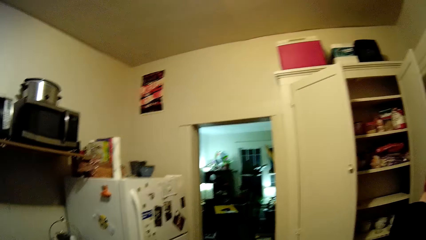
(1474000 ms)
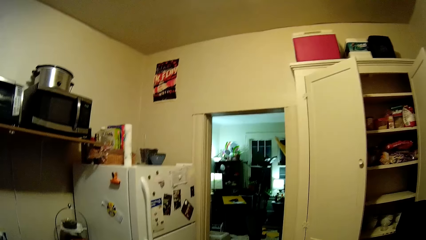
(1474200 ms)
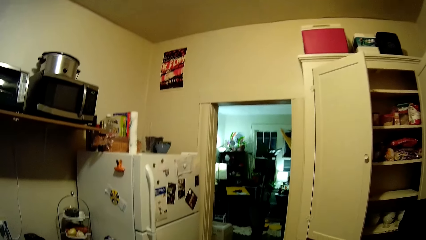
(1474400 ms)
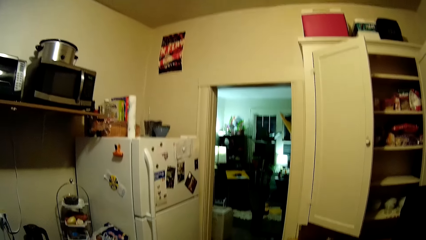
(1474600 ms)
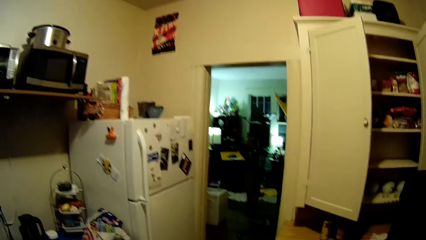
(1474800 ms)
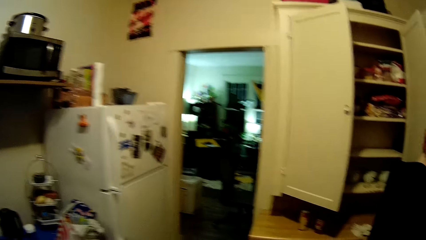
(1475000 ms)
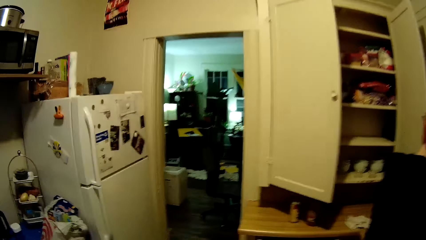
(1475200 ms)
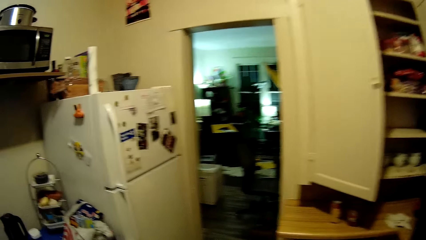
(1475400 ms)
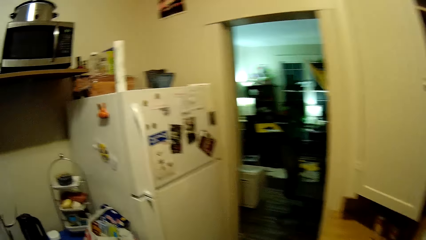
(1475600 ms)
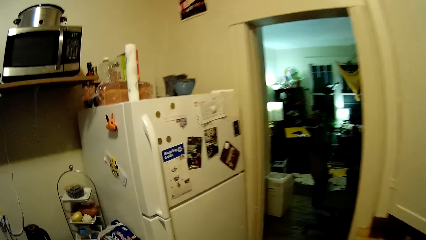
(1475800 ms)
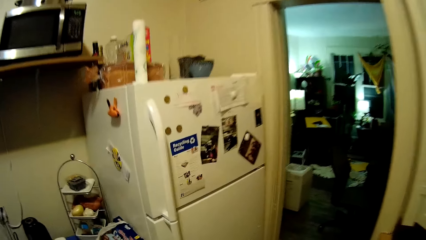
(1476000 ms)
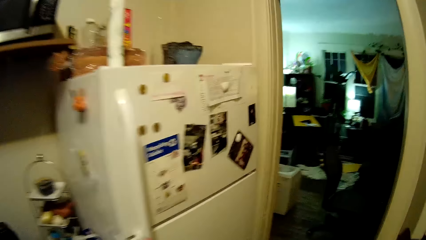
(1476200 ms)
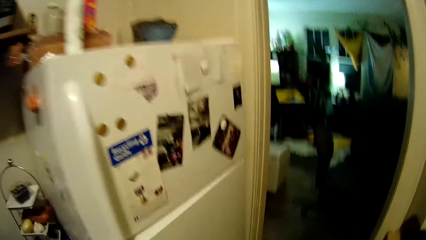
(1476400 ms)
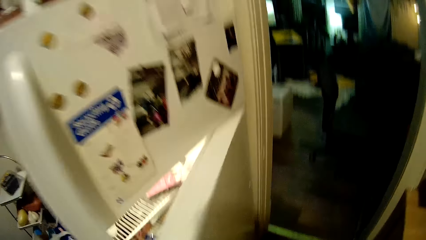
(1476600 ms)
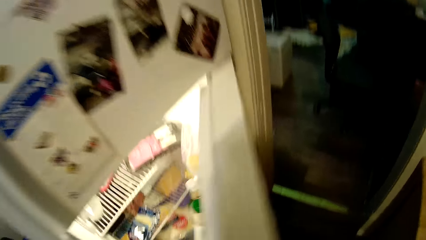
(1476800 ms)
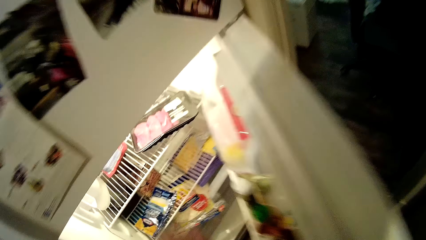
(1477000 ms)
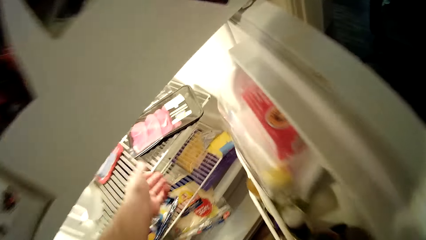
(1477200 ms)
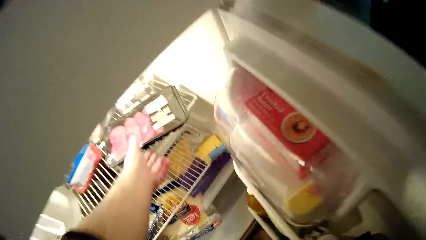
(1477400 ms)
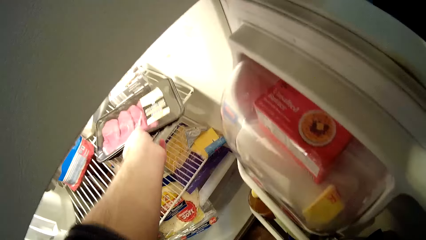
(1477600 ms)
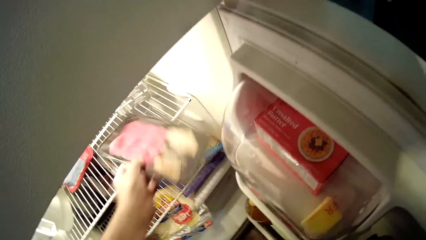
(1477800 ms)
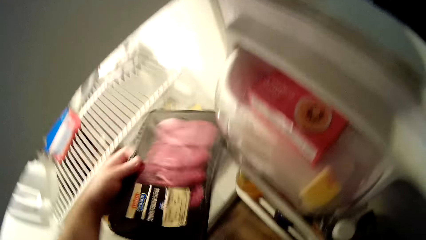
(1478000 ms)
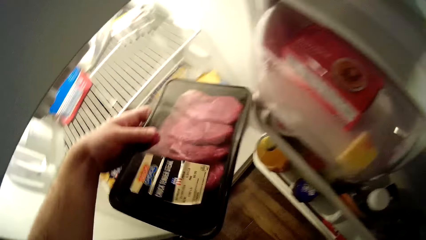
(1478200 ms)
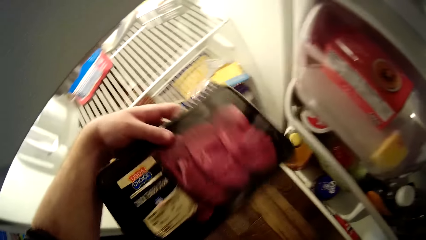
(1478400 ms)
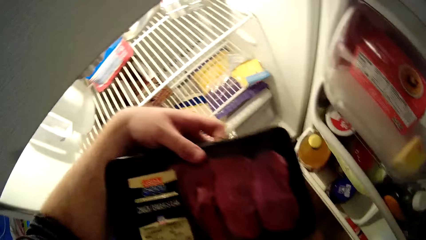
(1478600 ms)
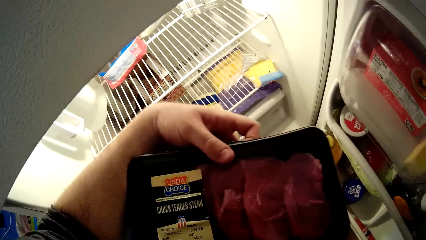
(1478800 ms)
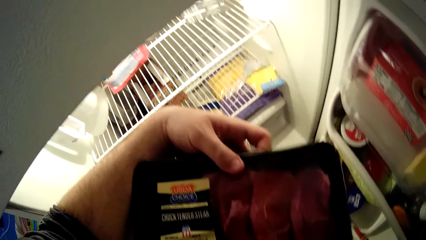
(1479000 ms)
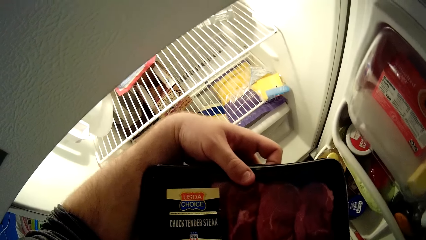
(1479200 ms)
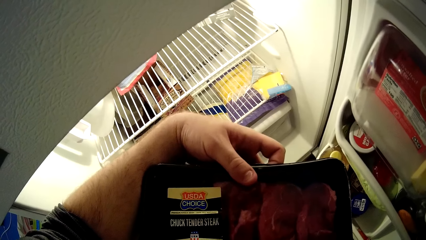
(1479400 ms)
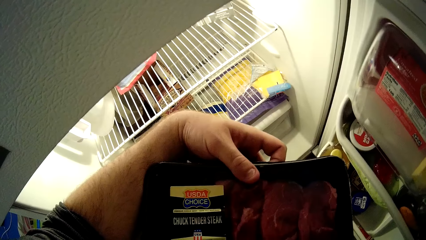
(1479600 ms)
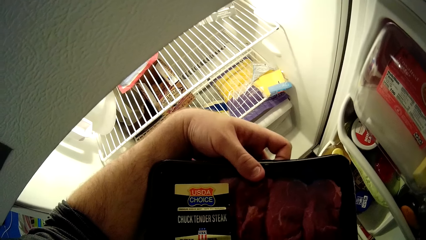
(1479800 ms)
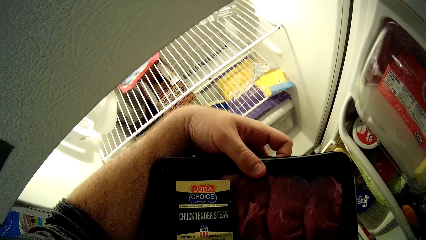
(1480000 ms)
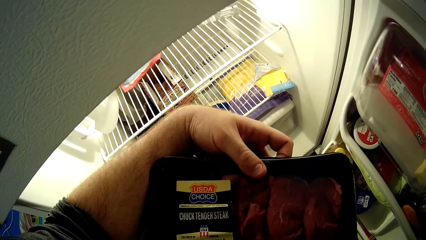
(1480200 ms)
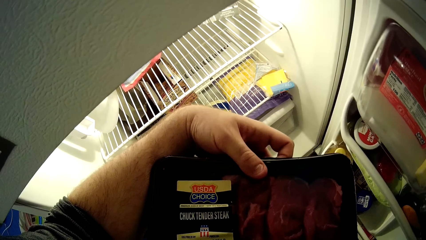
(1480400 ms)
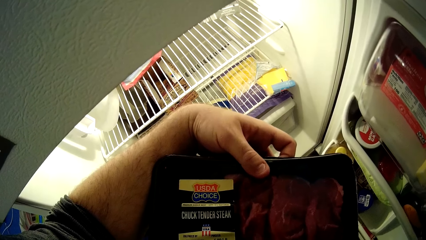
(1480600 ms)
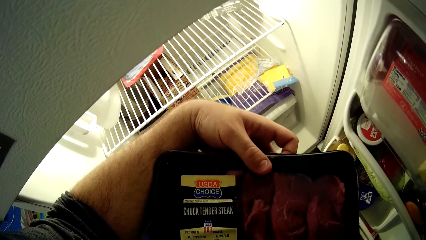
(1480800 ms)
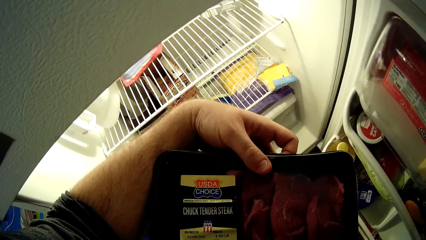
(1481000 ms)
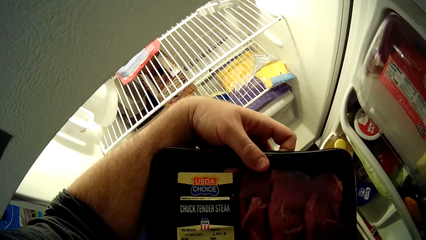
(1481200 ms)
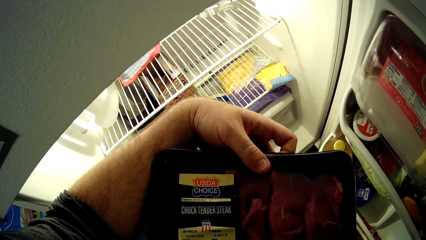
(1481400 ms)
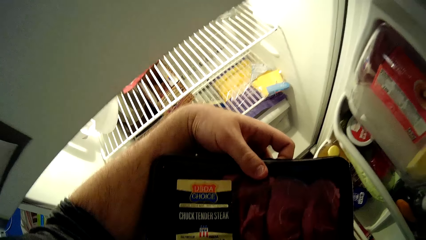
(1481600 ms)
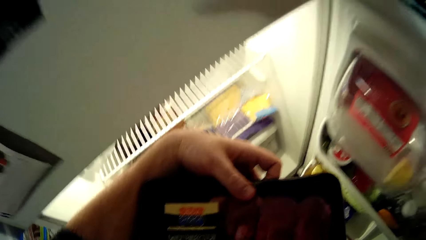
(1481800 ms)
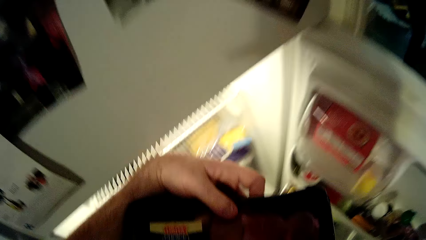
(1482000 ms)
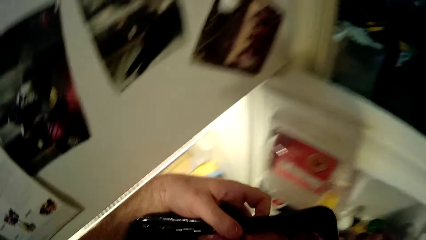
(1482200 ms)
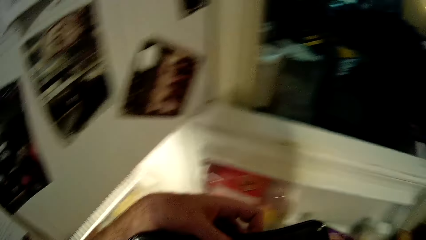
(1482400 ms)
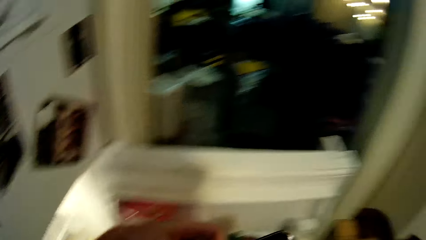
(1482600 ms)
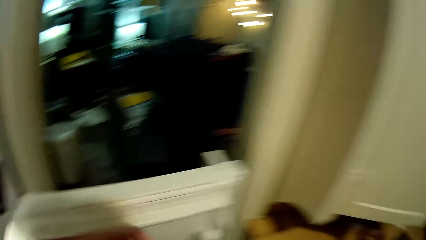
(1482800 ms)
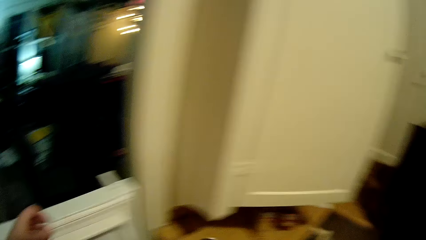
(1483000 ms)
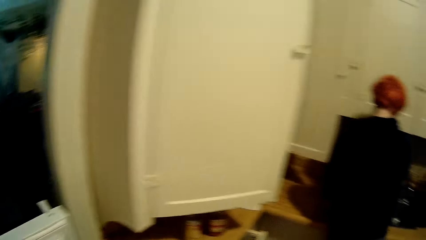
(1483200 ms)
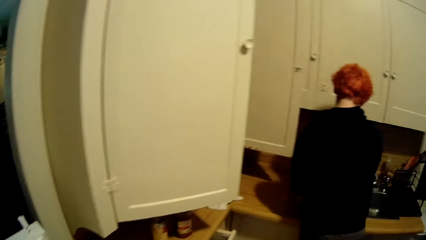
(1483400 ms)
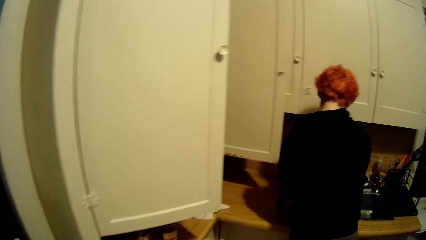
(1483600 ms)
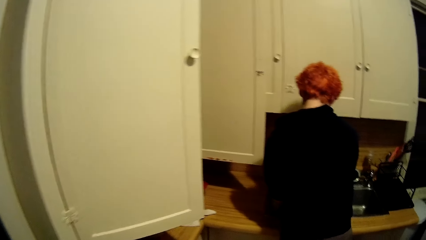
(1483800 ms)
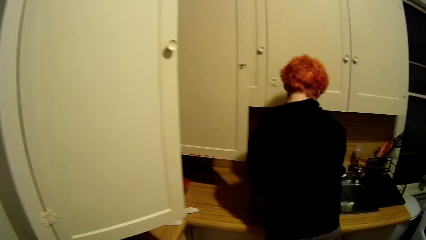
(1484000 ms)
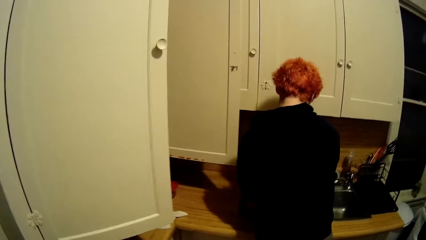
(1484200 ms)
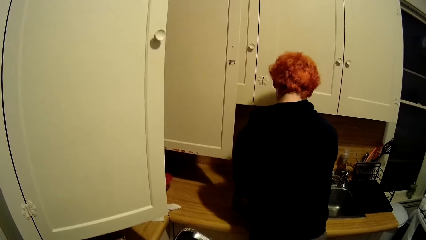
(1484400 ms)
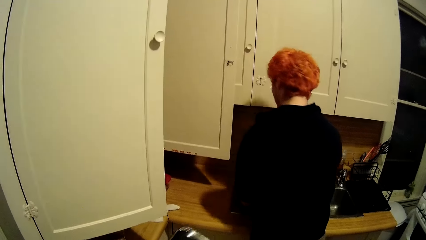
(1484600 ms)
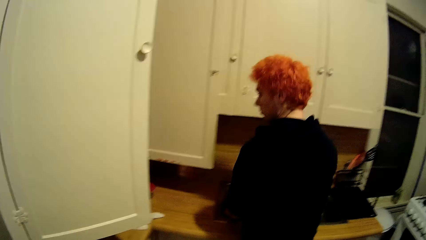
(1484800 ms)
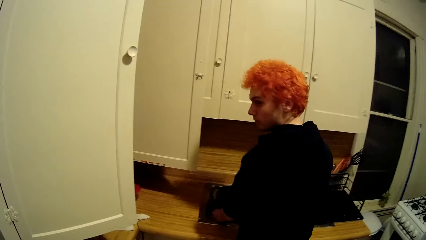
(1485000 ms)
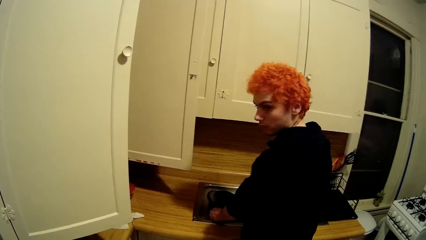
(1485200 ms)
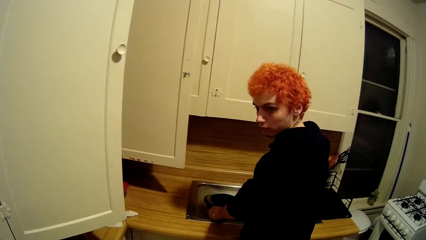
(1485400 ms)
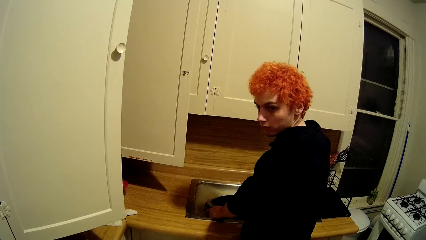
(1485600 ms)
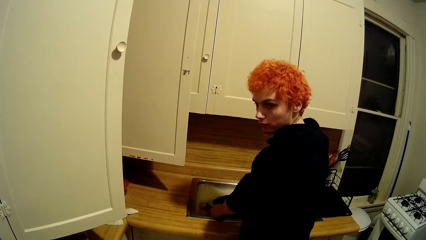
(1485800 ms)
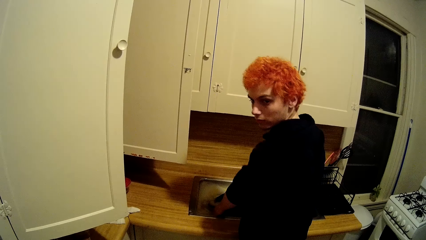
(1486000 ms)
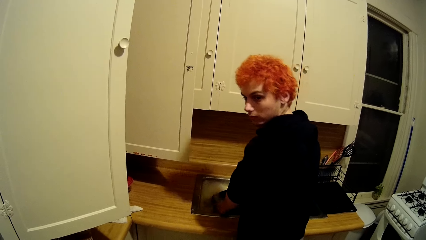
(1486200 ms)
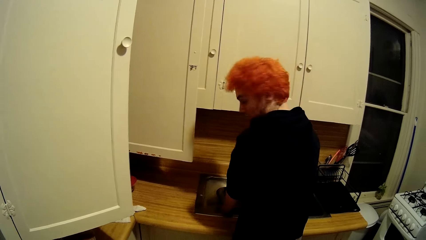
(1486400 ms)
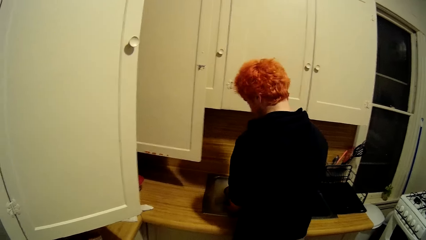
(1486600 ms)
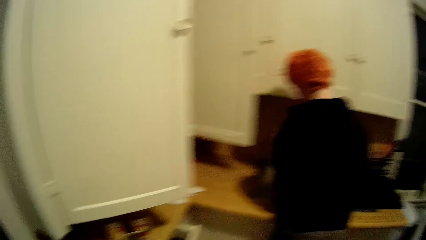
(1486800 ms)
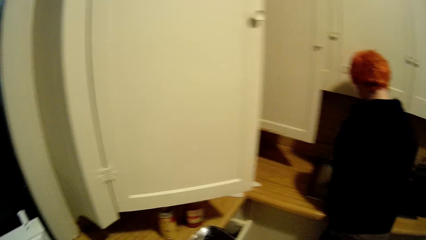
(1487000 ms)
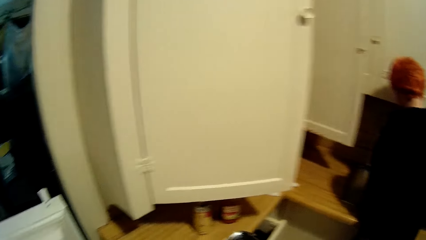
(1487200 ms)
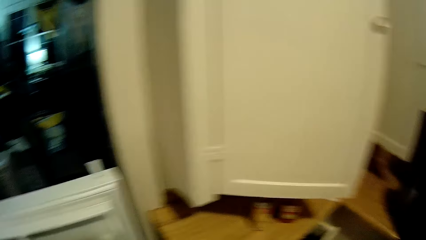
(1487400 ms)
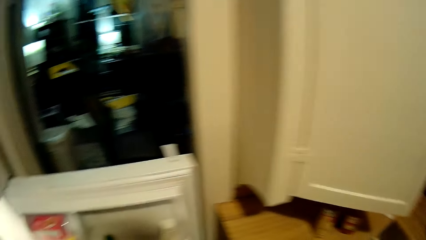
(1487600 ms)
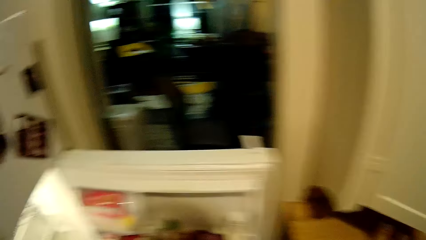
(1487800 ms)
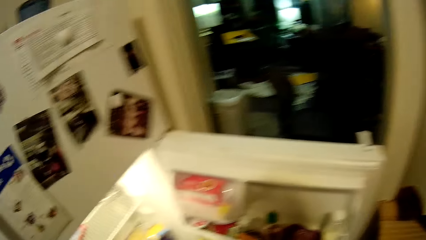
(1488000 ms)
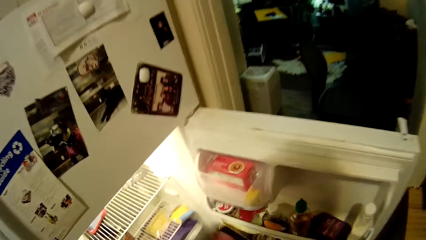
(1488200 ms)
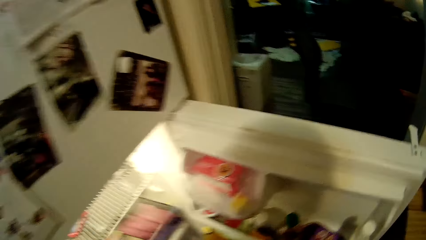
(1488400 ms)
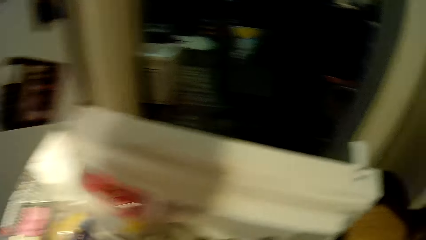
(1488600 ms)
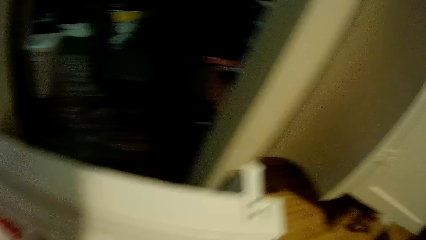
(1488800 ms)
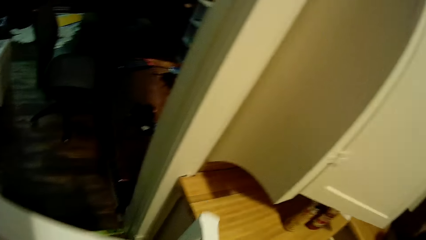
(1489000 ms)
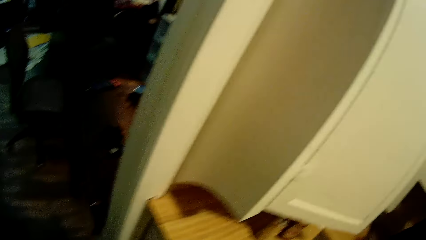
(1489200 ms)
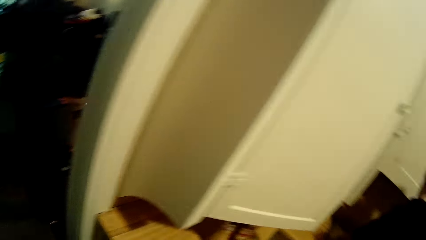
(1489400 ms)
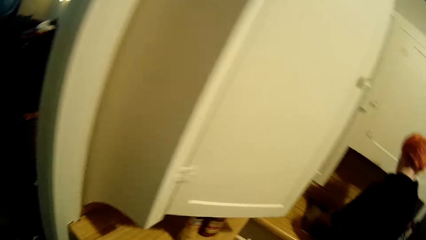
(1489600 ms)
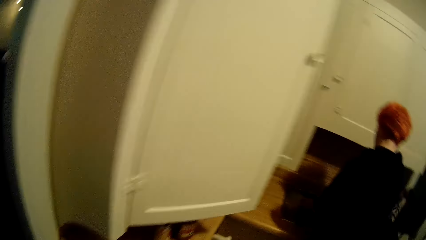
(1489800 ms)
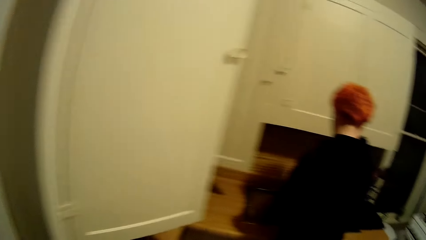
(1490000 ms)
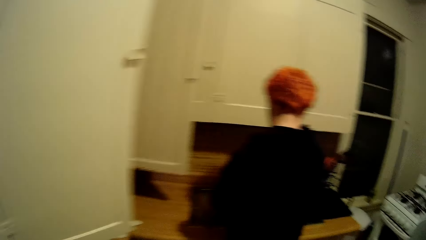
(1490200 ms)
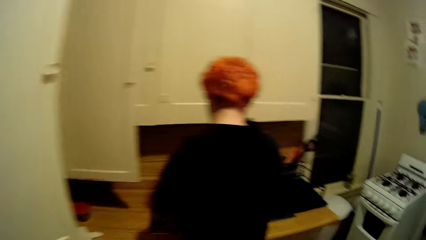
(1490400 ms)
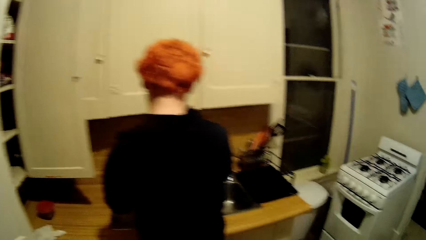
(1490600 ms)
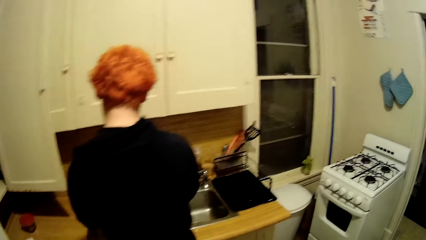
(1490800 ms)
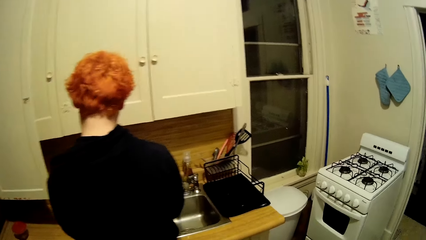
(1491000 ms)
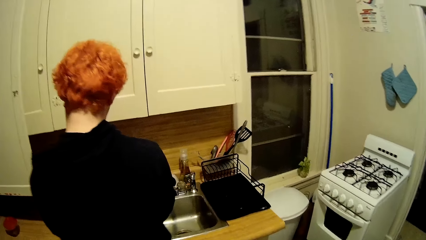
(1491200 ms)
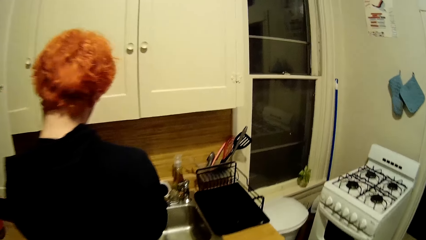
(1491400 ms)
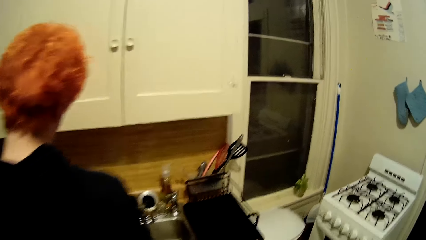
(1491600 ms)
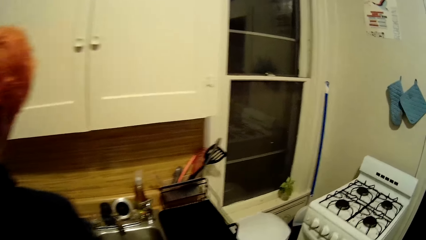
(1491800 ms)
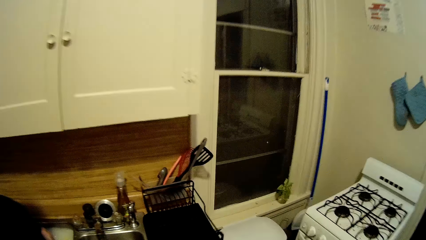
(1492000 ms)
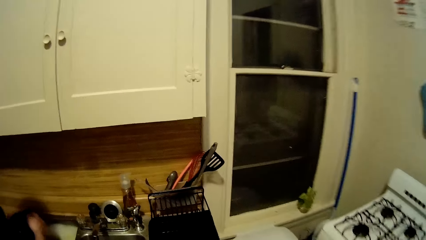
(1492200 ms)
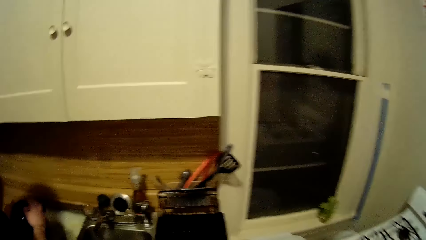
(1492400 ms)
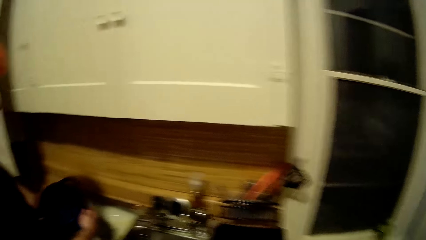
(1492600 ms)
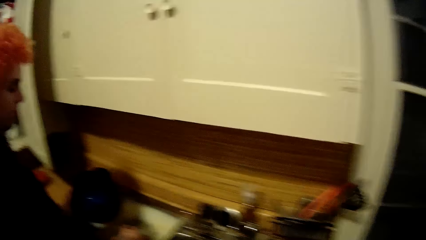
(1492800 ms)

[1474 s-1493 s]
The camera wearer looks around the kitchen. They move towards the fridge. They open the fridge or sink. They pick meat from the fridge. They carry the meat. They talk with a man. The camera wearer walks around the house. They stare around the house. They walk around the house.
